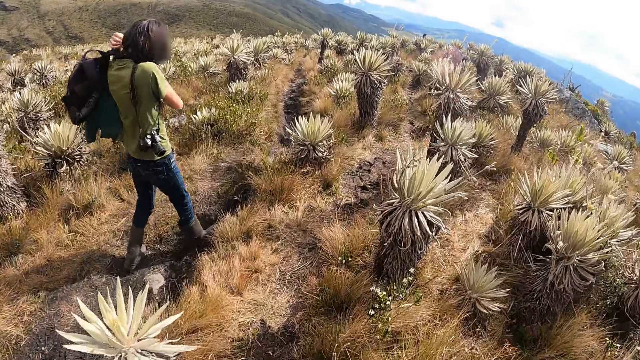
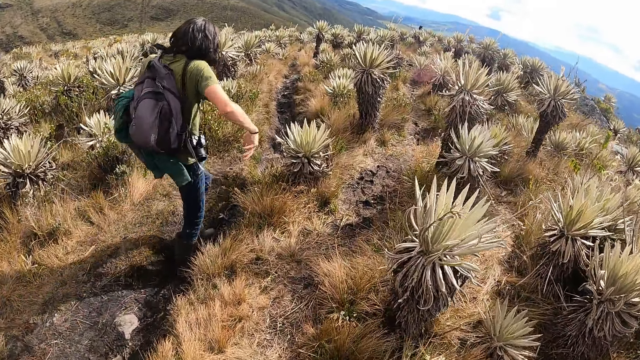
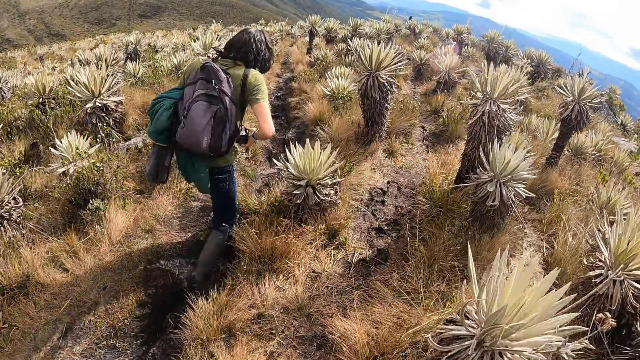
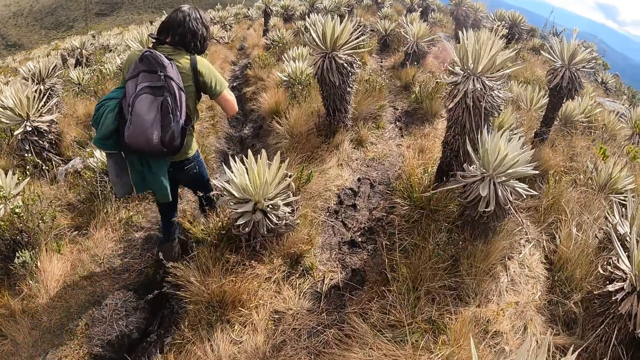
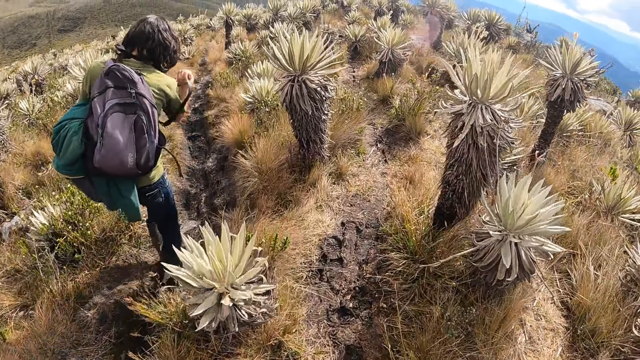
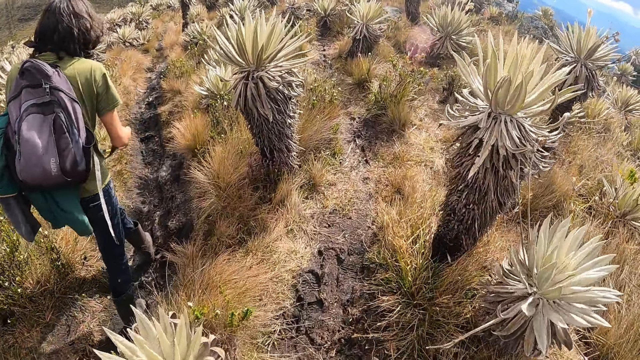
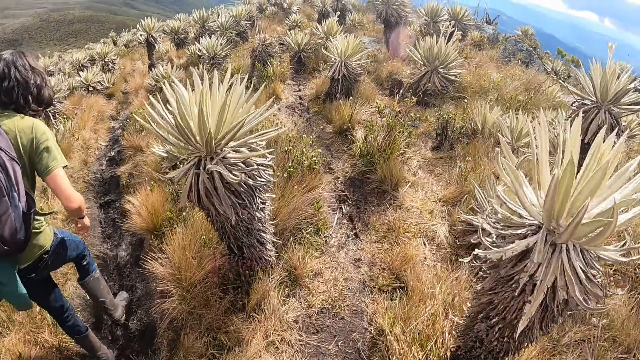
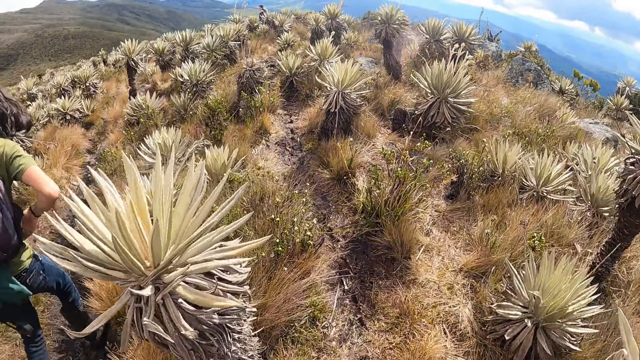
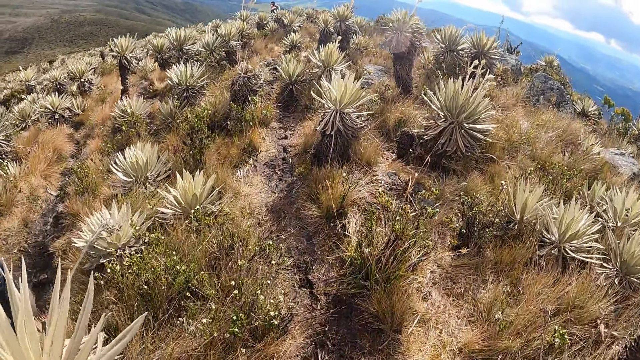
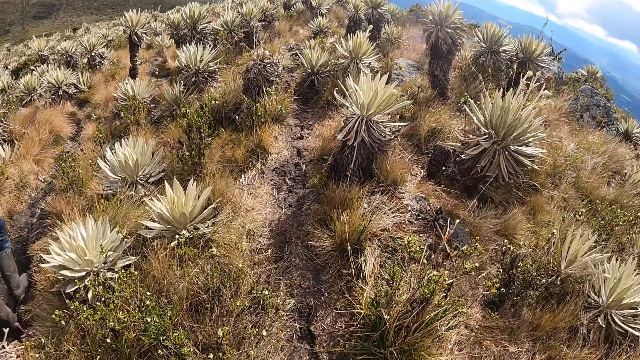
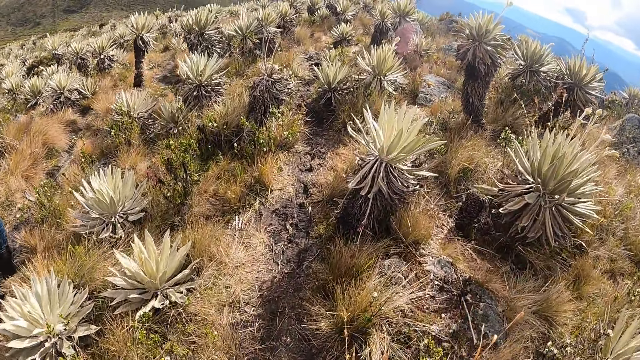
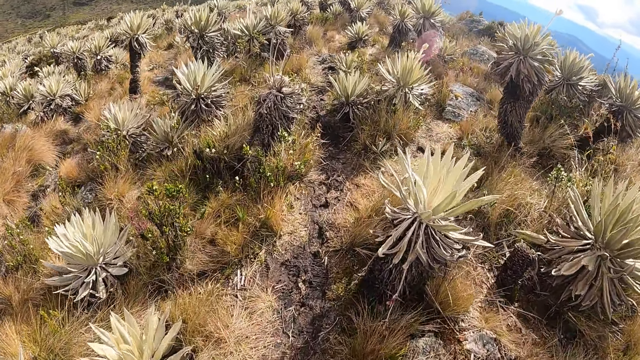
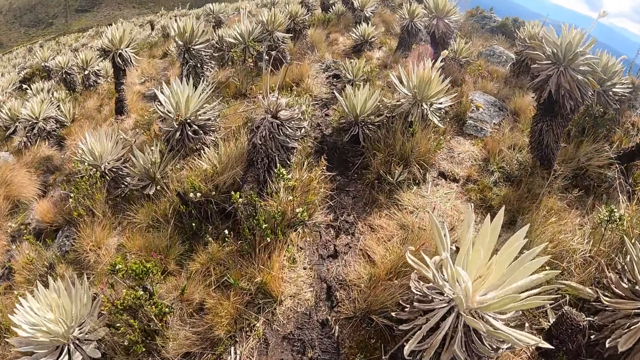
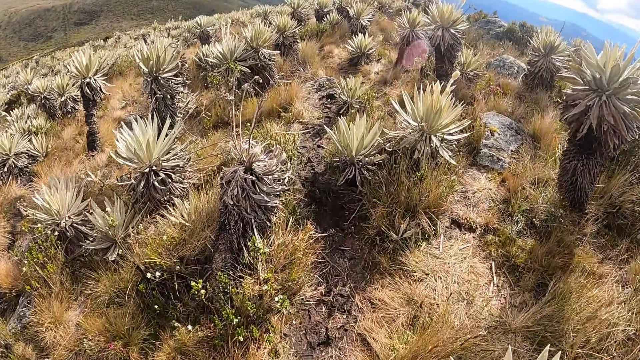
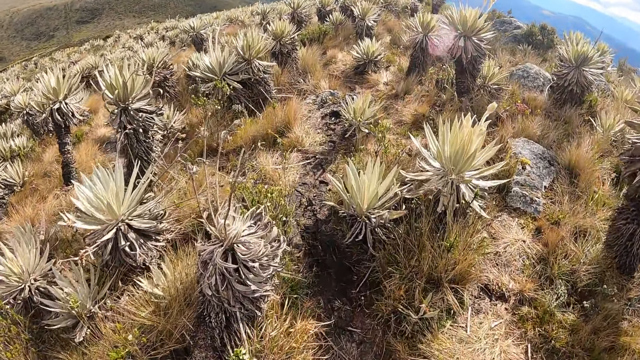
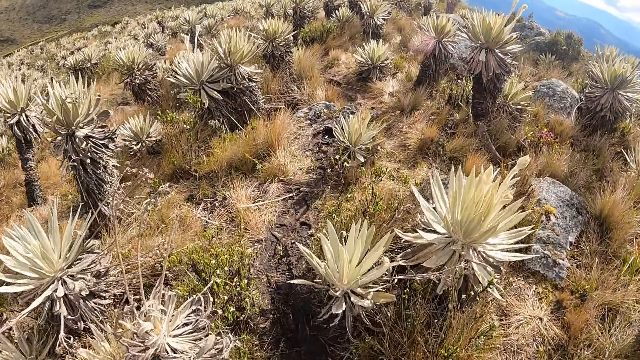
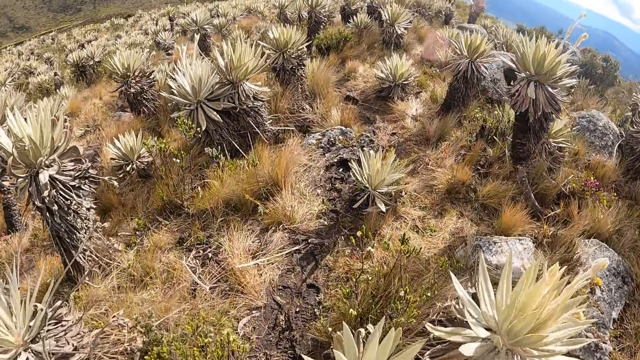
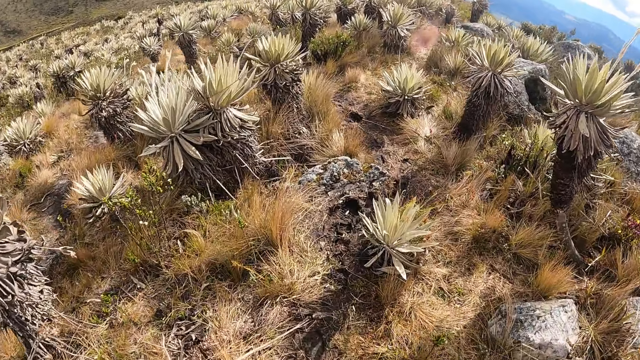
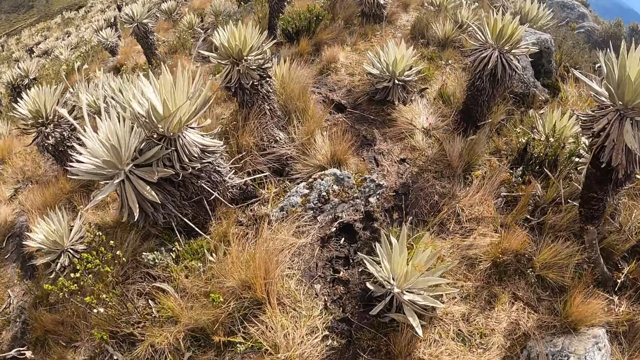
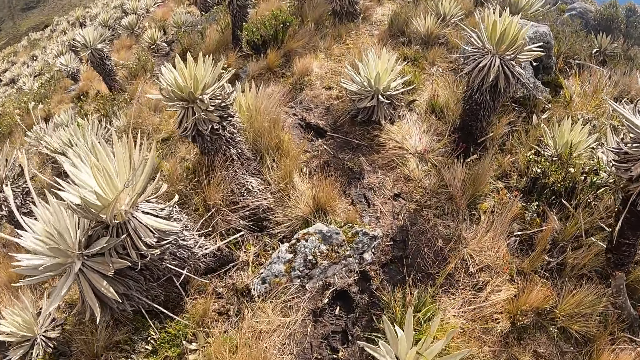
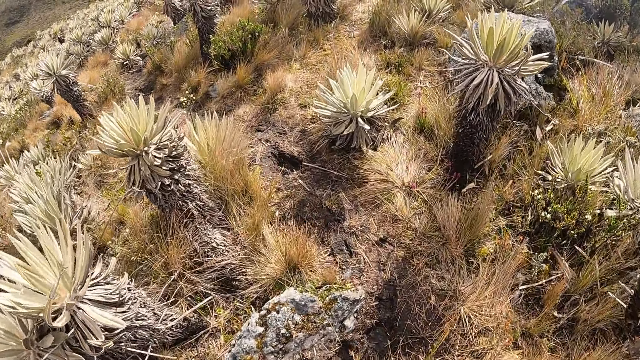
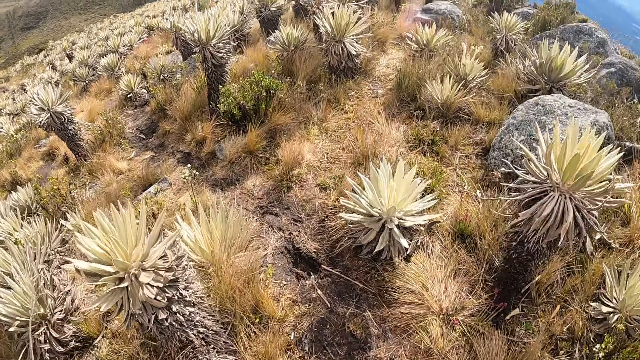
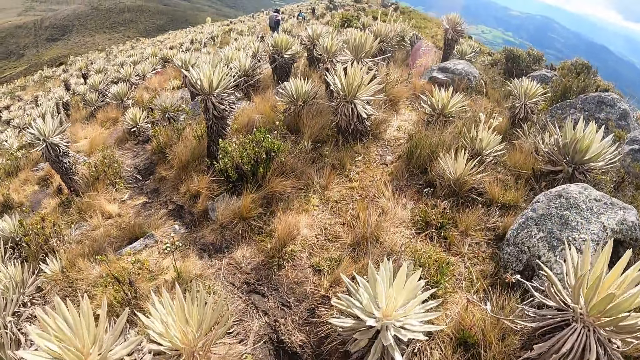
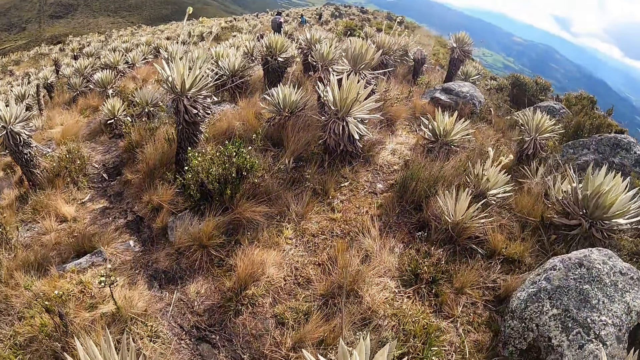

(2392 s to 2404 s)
The camera wearer places the bag on his shoulder with his left hand. The man removes the digital camera from his shoulder with his right hand.

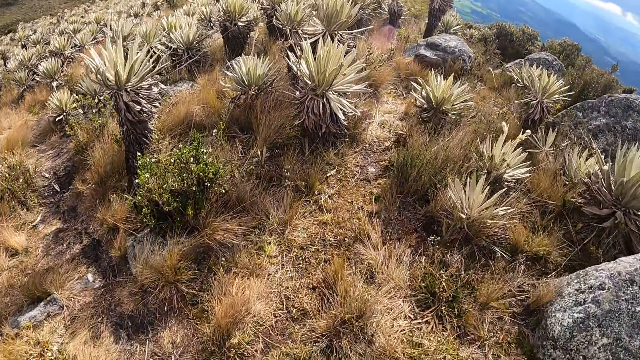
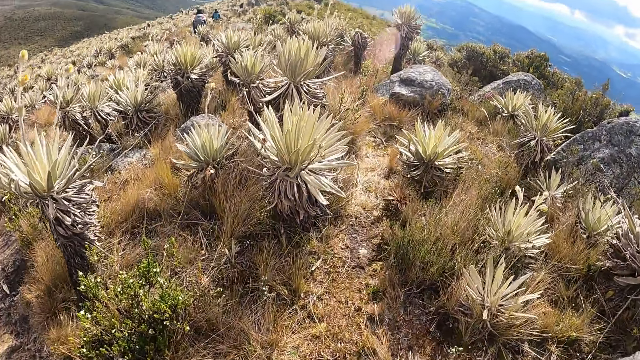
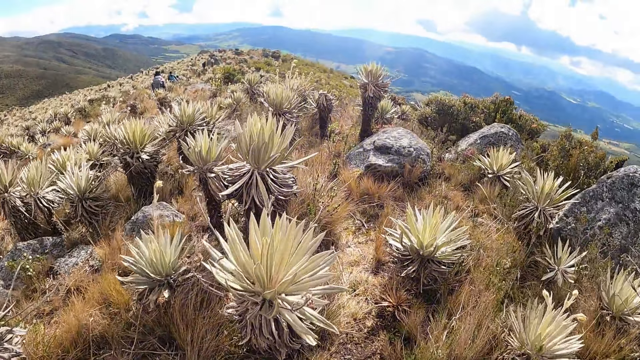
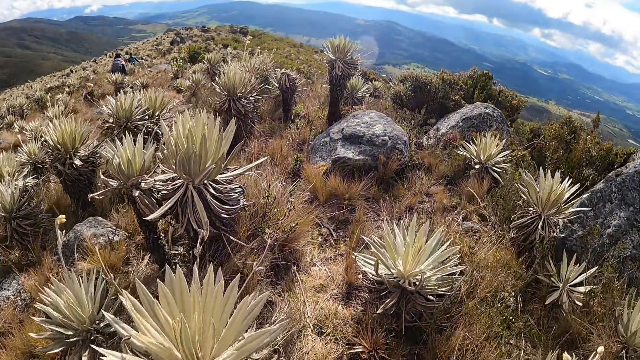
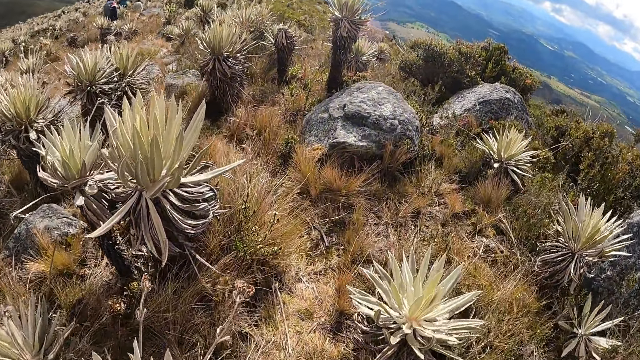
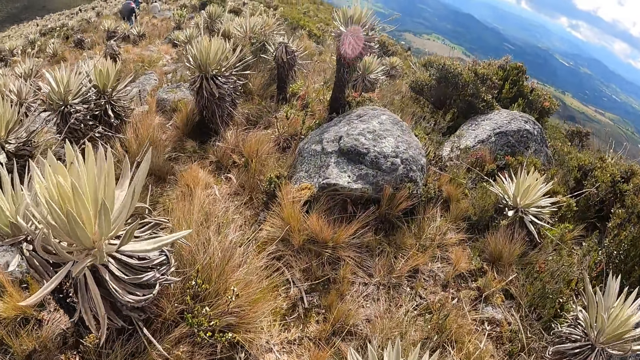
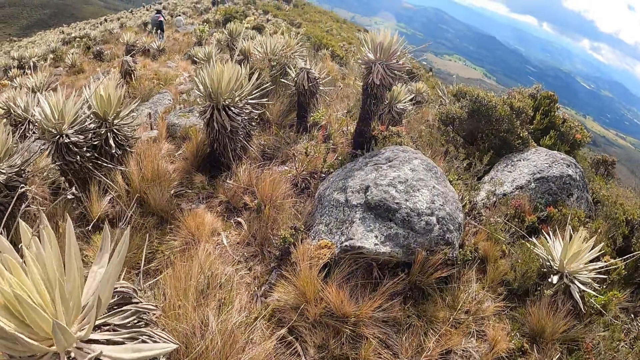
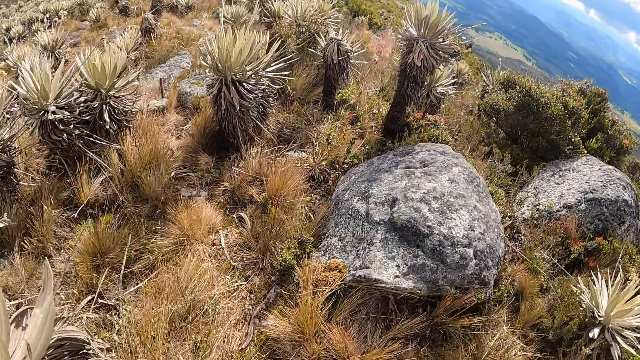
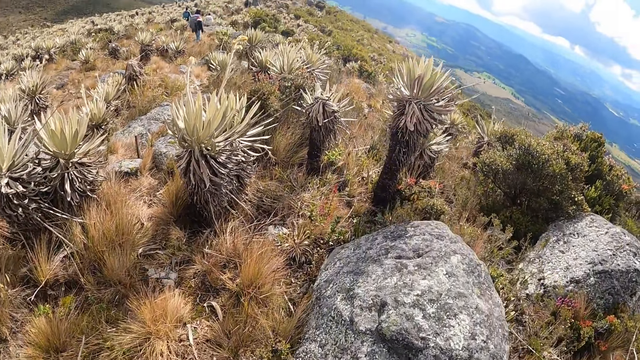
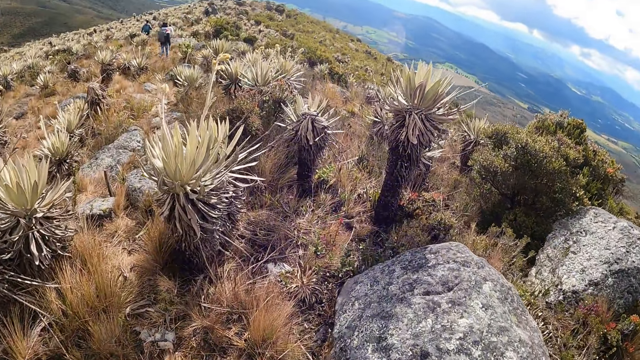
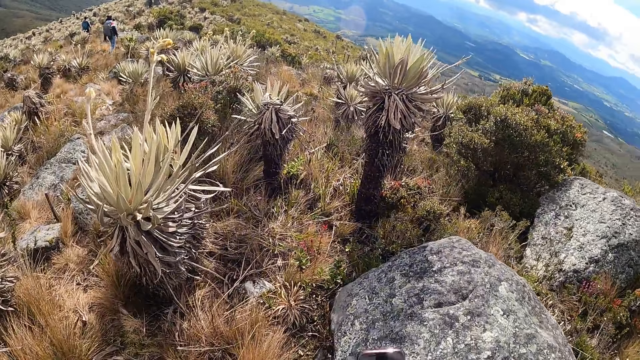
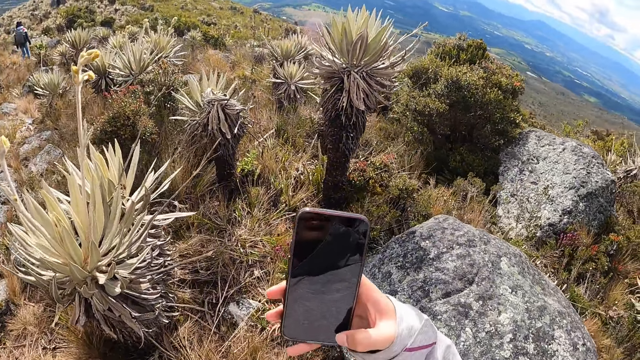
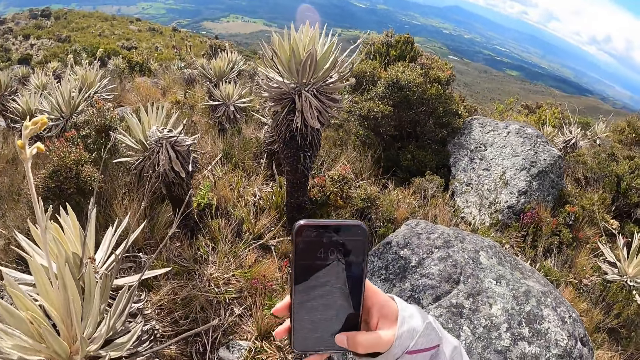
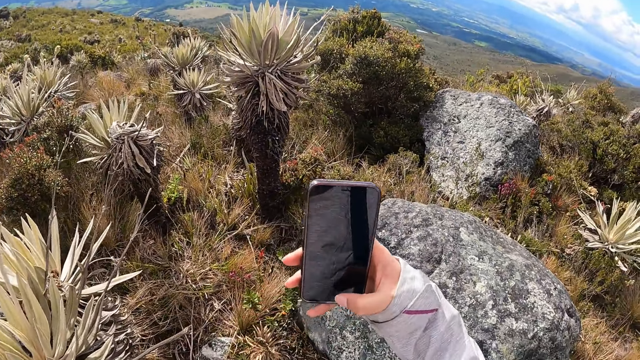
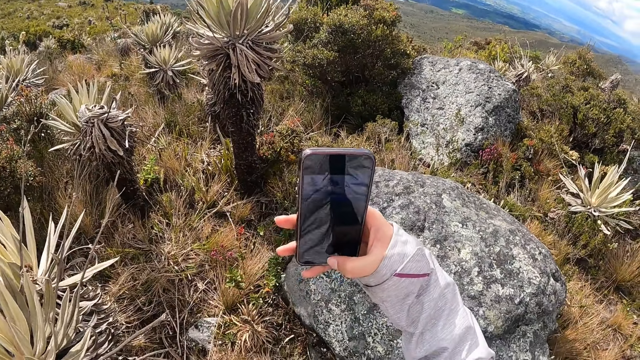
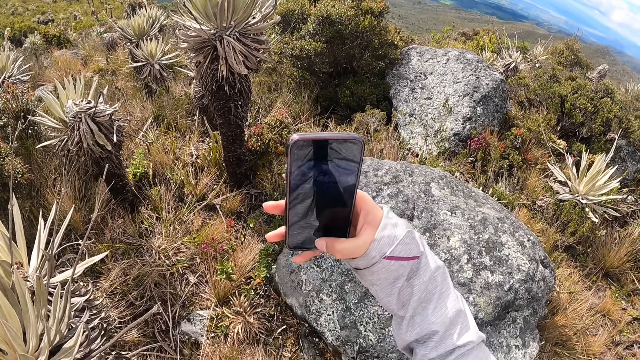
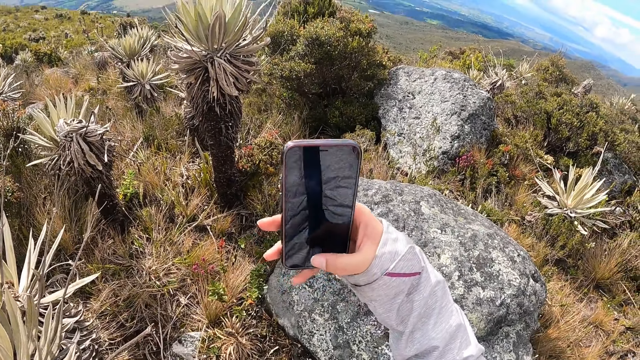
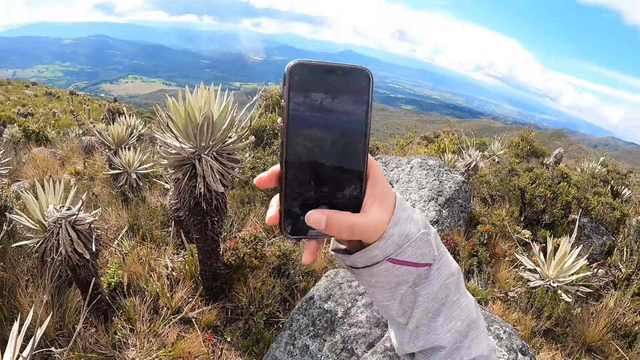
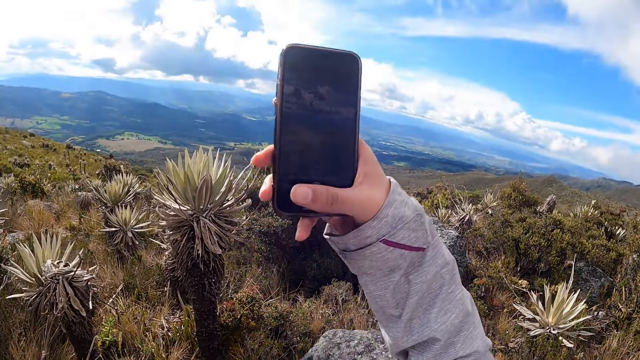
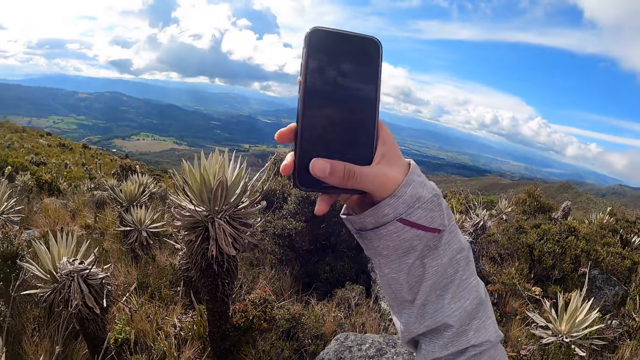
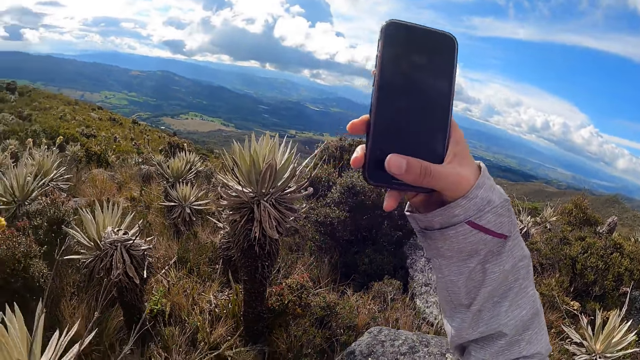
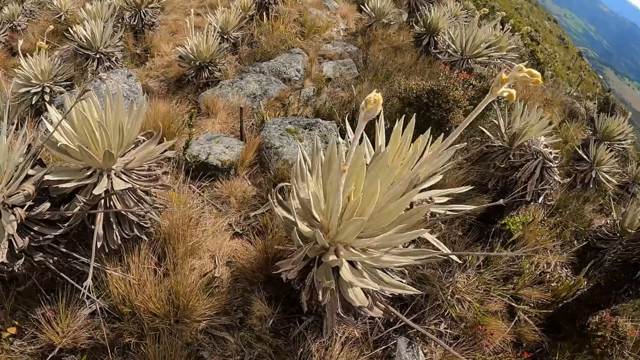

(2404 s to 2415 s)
The camera wearer operates the mobile phone with her right hand.
